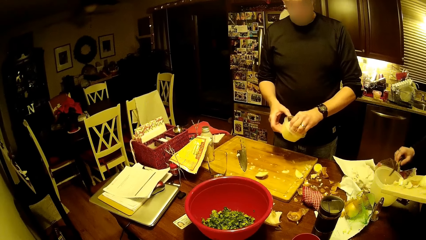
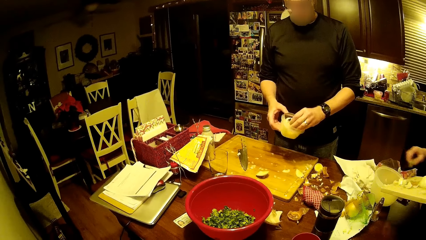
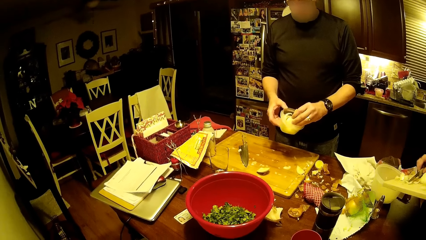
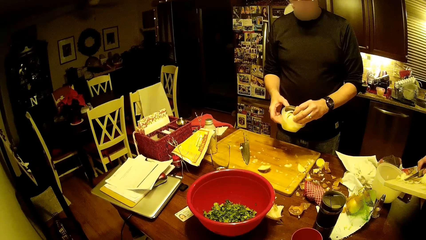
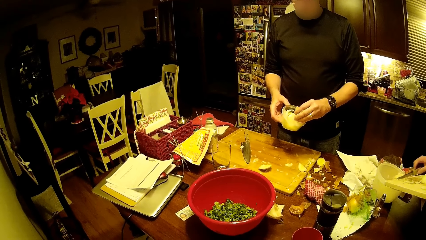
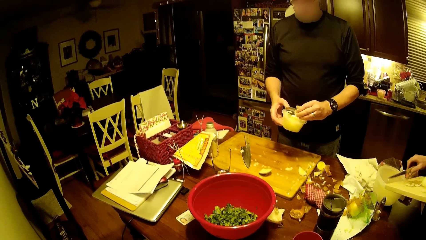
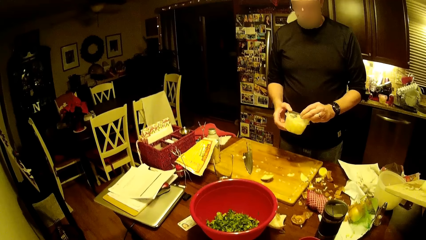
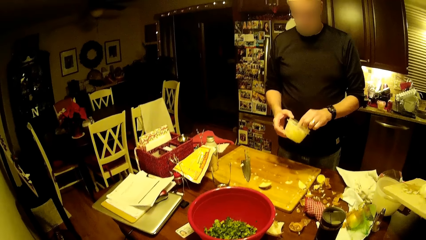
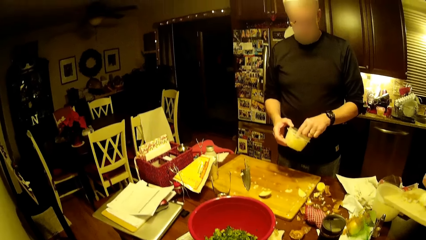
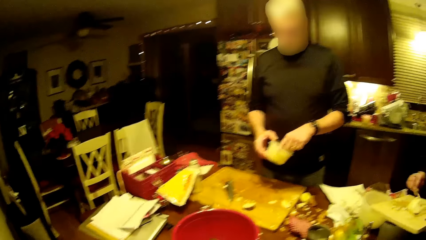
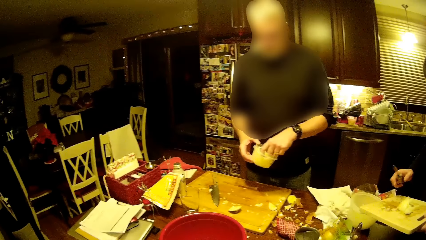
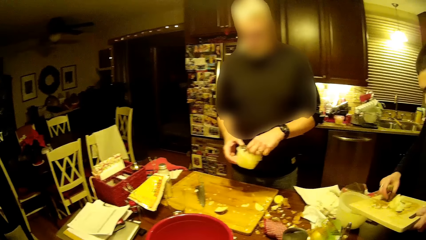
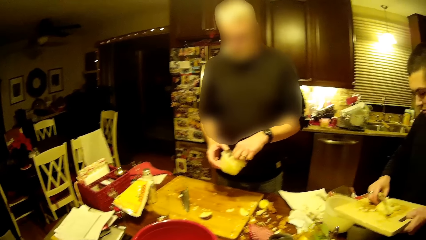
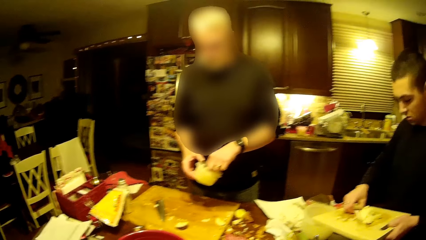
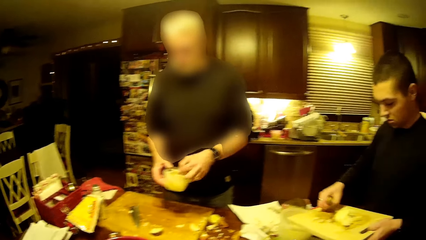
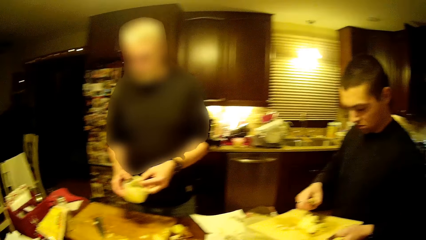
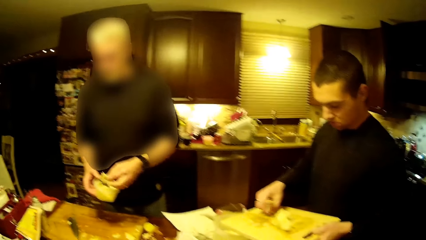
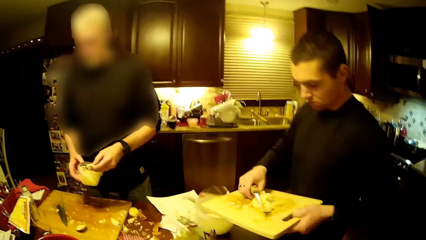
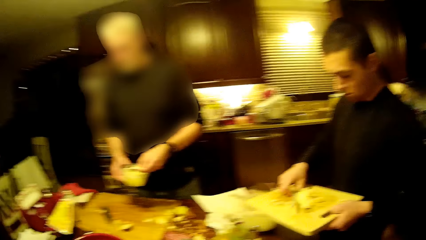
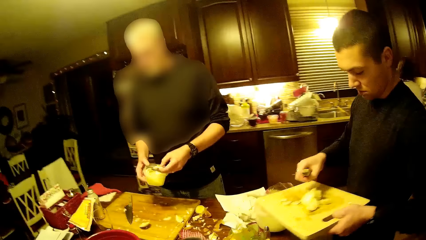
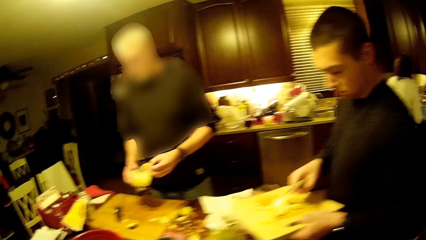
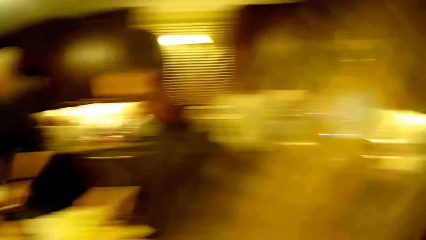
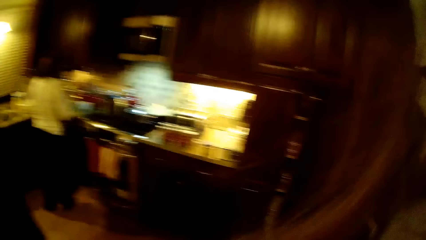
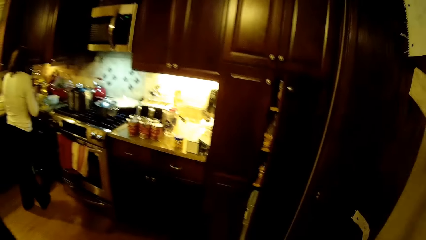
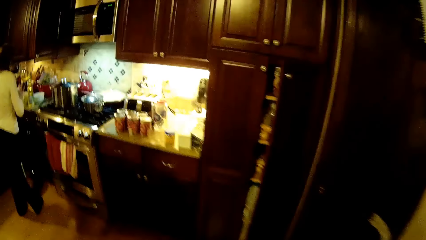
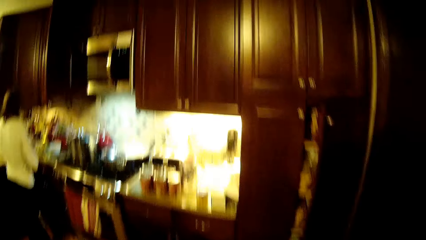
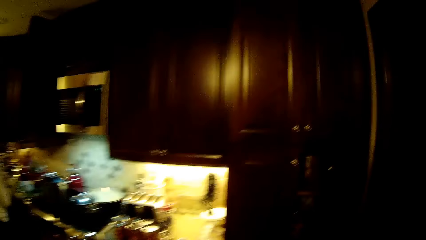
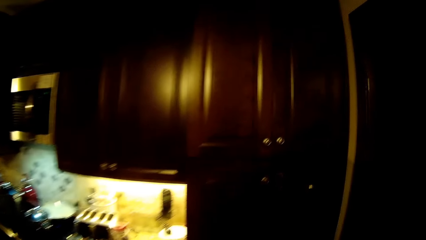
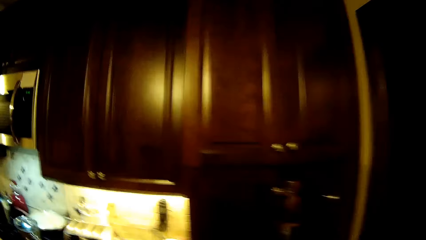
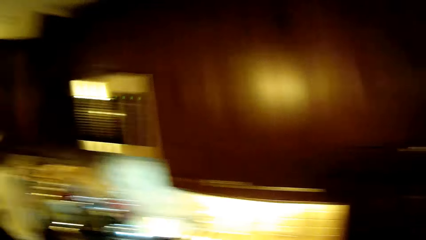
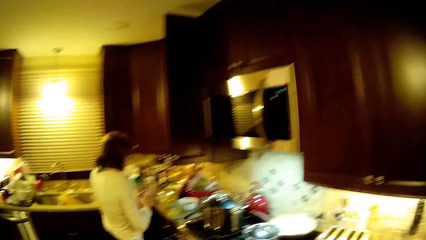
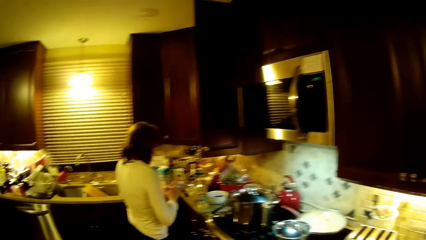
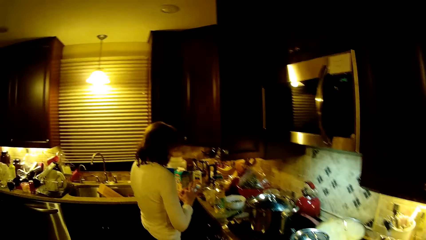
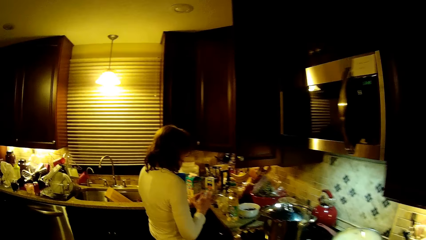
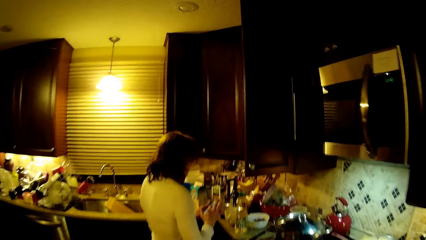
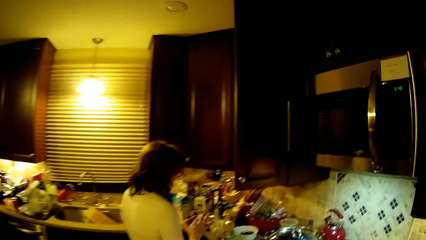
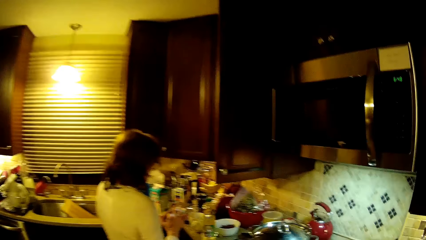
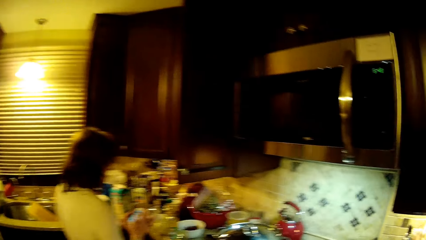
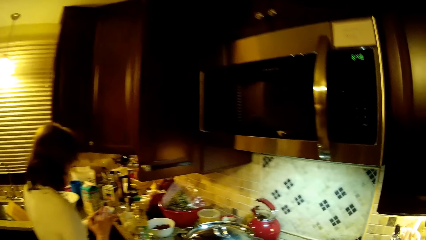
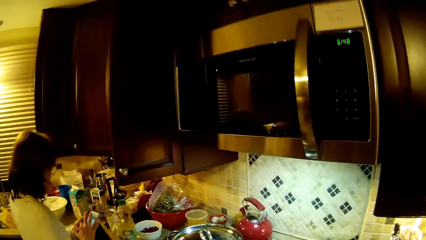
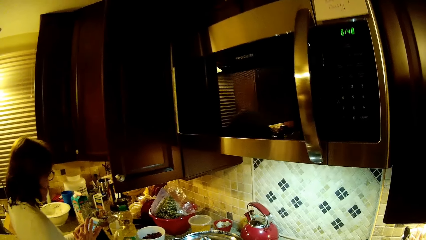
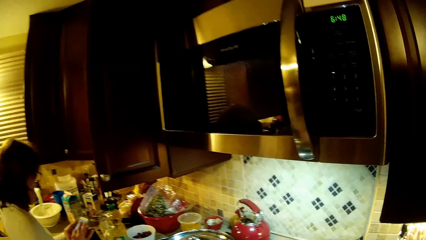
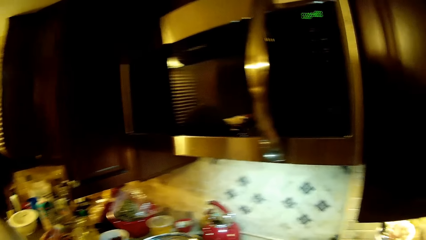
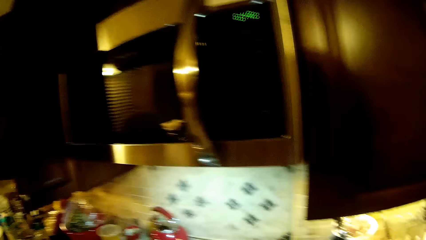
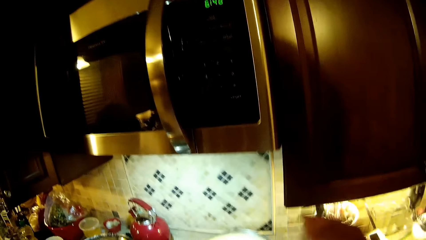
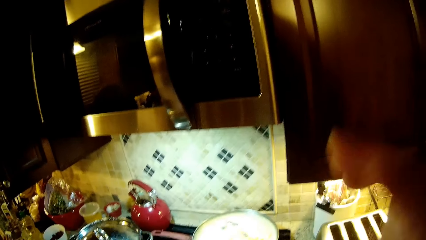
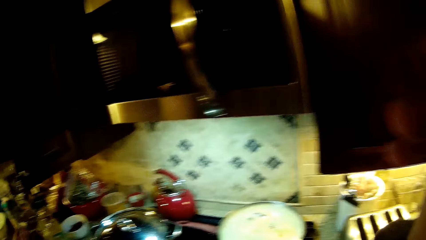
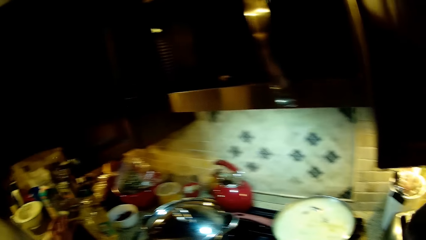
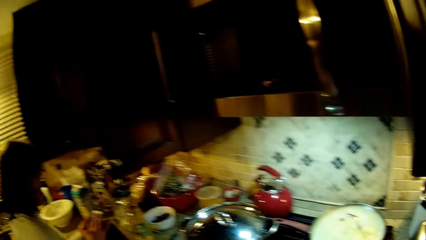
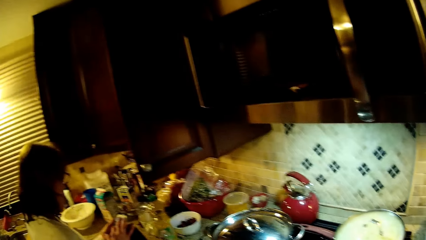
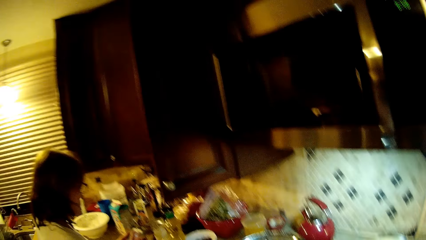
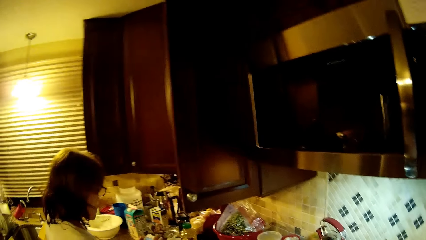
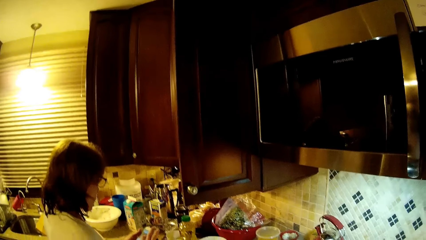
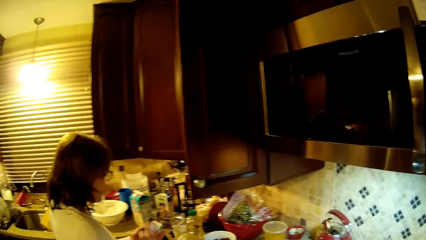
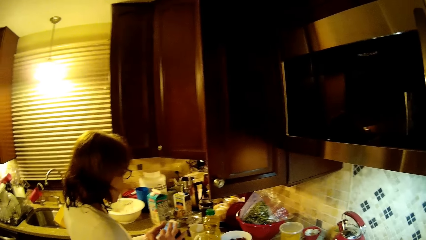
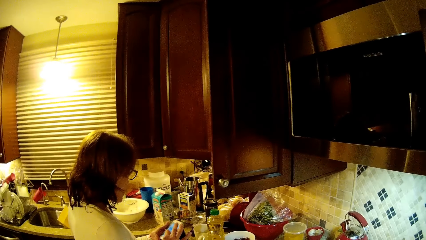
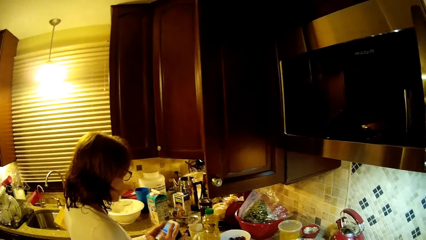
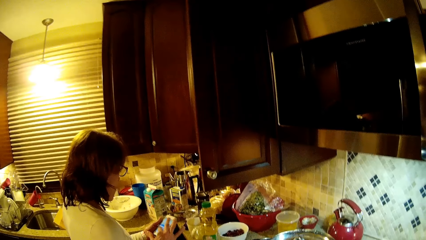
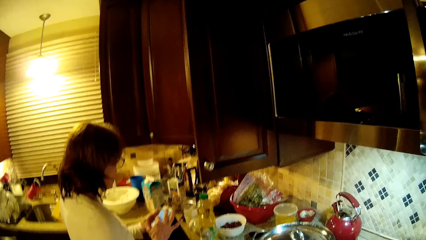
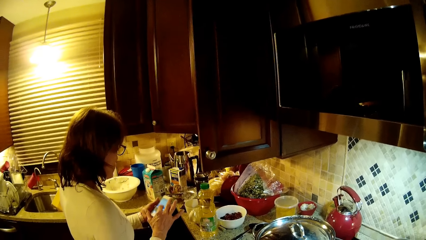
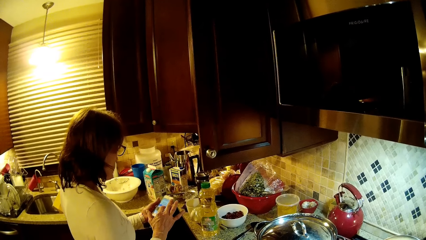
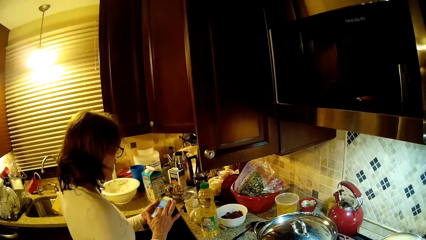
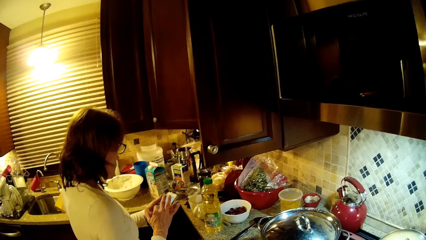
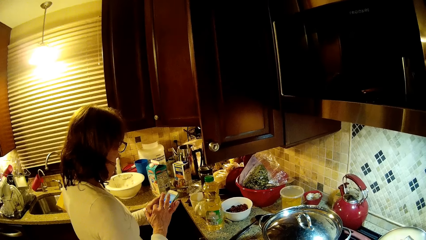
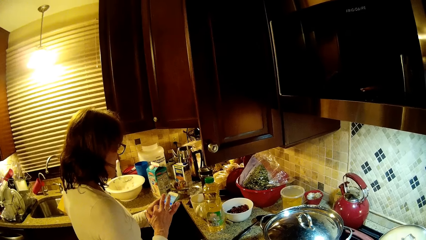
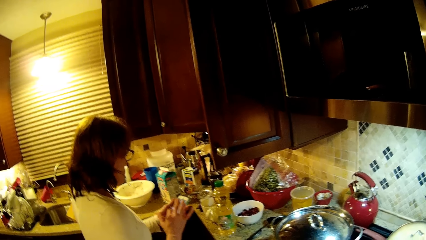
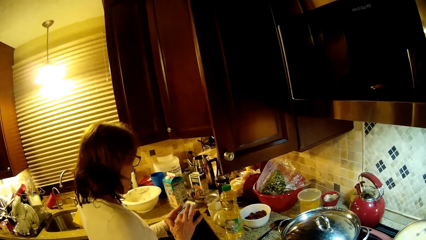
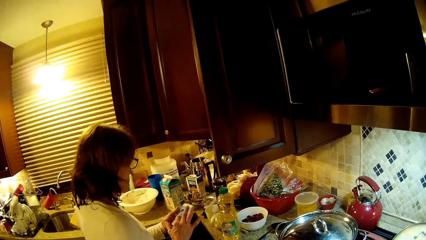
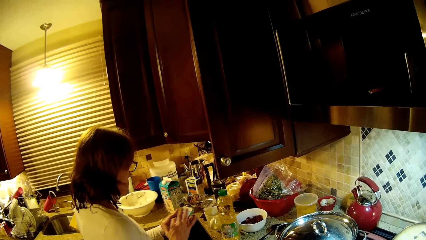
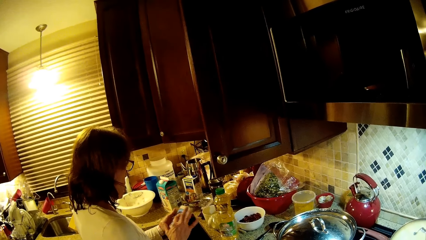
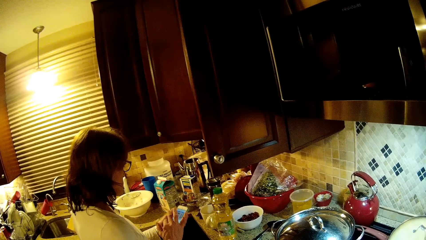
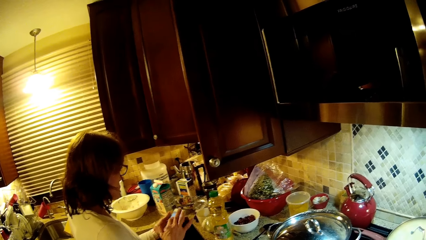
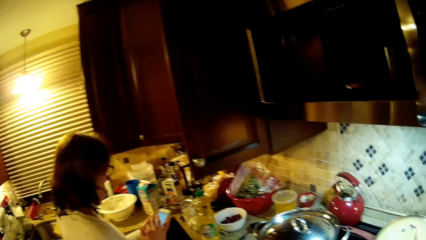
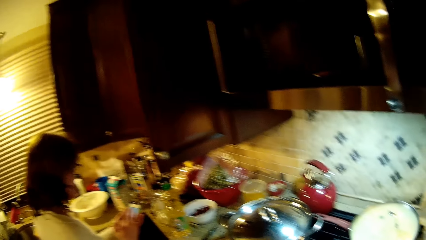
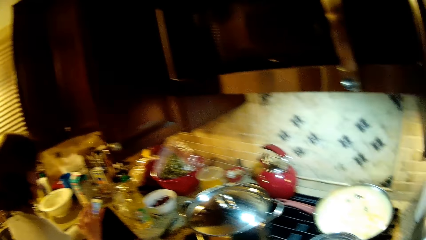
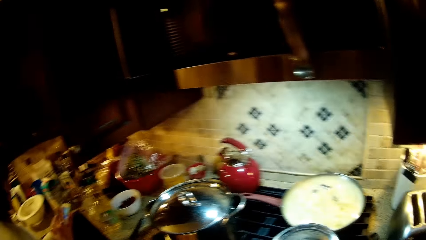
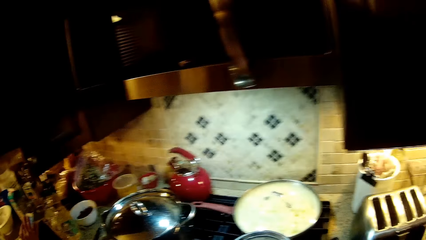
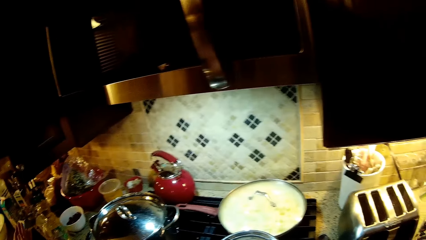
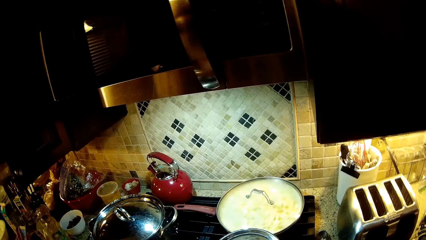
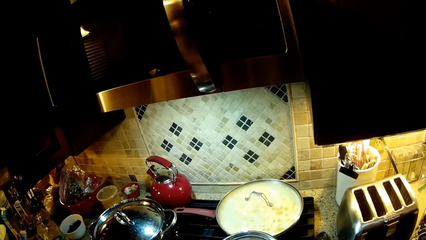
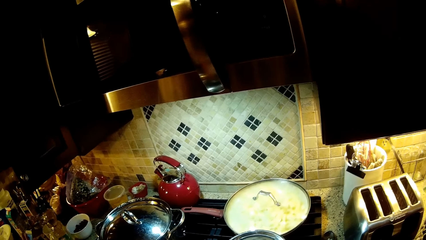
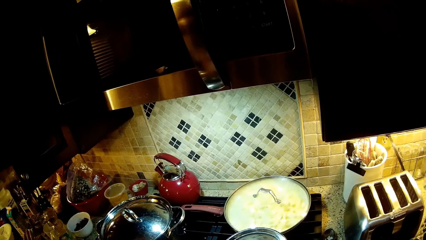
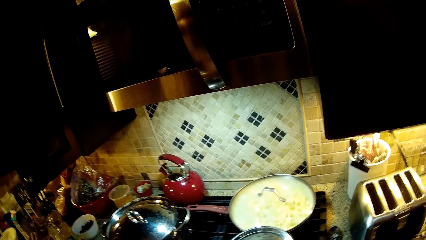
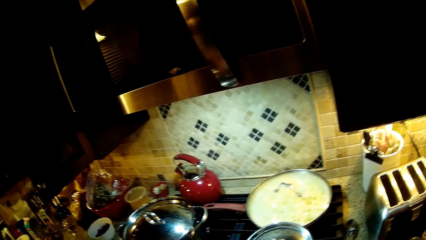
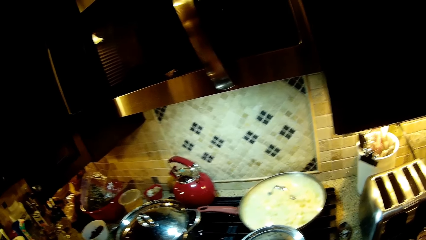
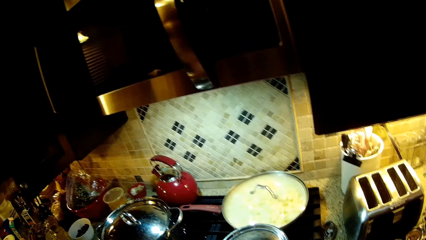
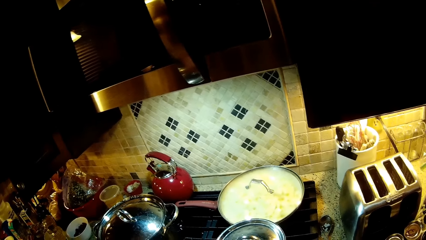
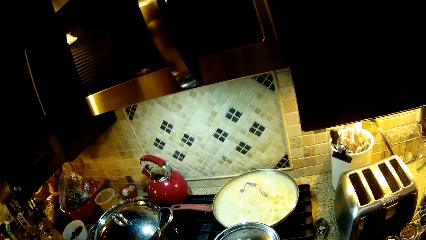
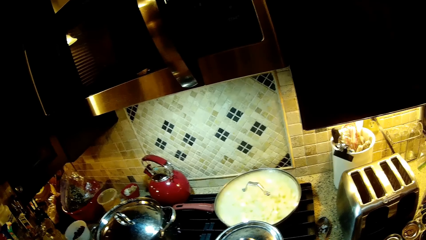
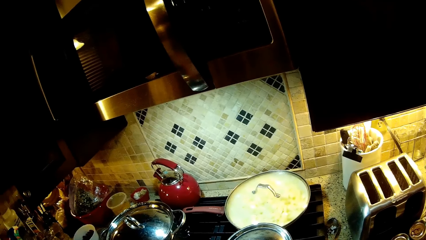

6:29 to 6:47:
A man puts the pieces of onion in the tin. The camera wearer walks toward the cabinet. A woman dials the phone. The camera wearer puts the hand up. They look at the cabinet. The woman swipes at the phone. The camera wearer looks at the cooking pot.
